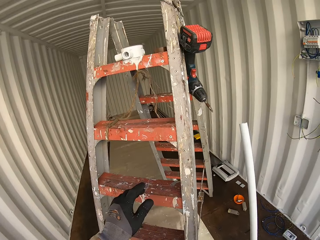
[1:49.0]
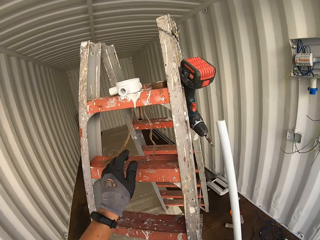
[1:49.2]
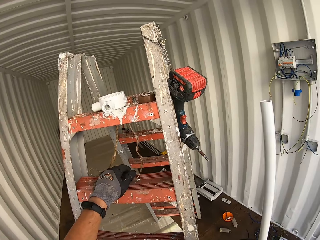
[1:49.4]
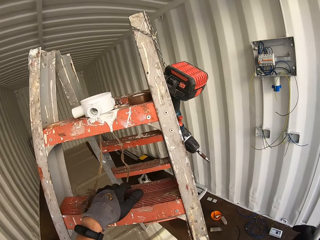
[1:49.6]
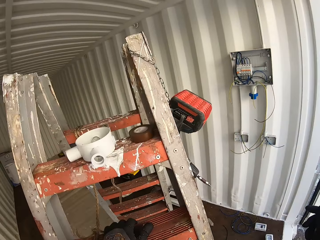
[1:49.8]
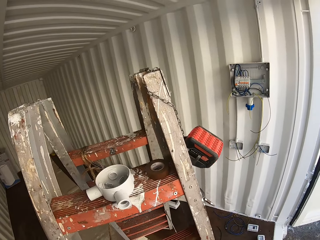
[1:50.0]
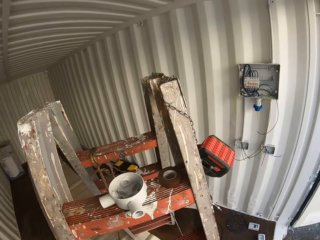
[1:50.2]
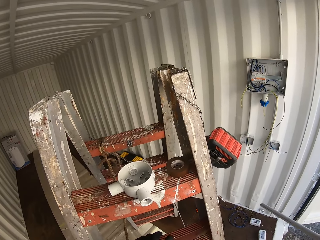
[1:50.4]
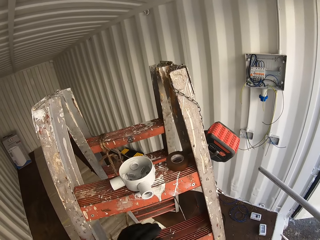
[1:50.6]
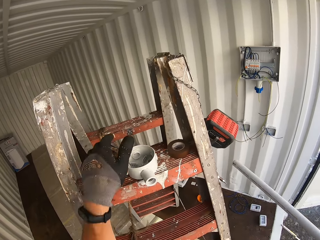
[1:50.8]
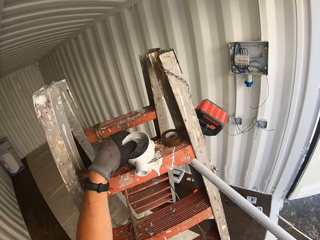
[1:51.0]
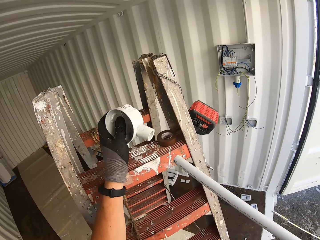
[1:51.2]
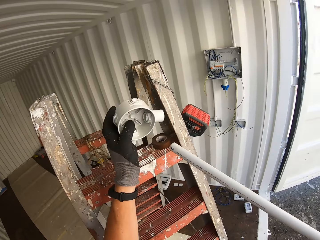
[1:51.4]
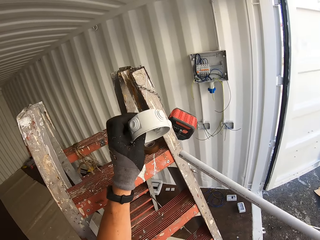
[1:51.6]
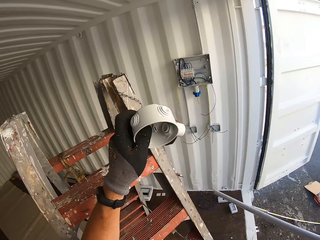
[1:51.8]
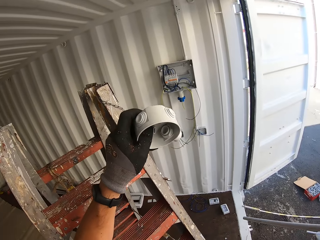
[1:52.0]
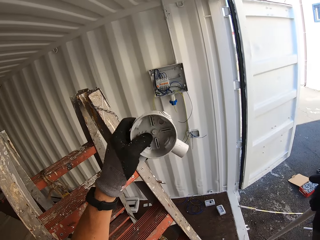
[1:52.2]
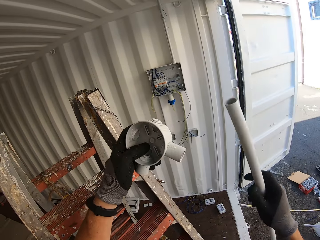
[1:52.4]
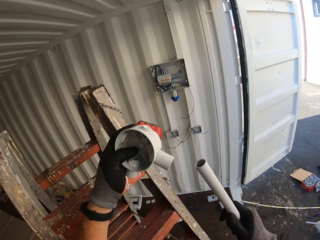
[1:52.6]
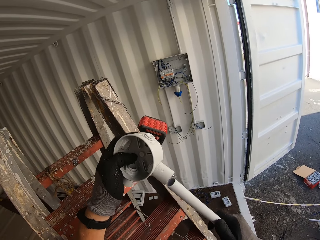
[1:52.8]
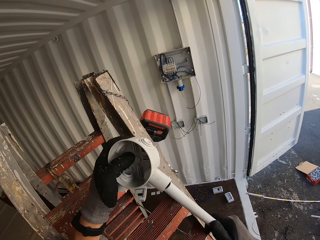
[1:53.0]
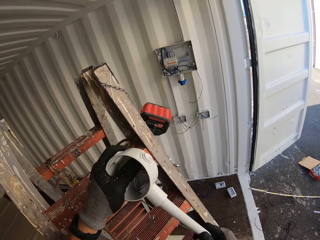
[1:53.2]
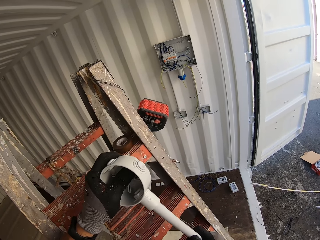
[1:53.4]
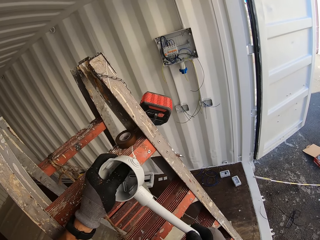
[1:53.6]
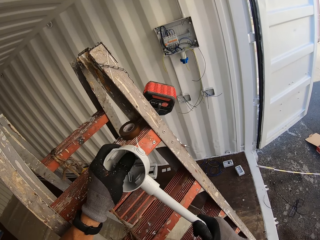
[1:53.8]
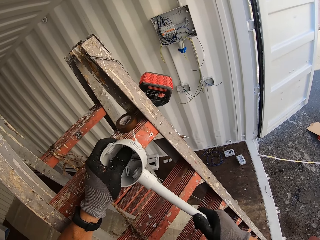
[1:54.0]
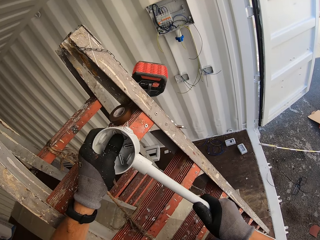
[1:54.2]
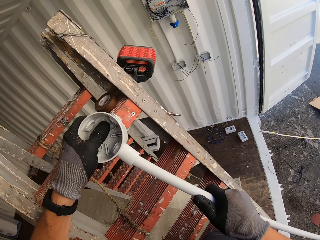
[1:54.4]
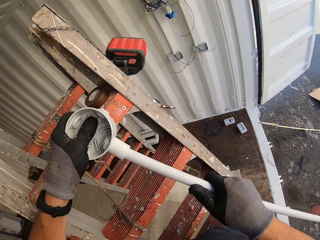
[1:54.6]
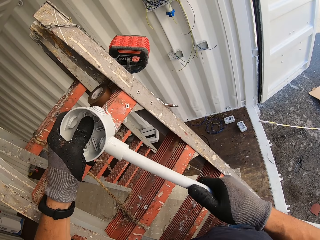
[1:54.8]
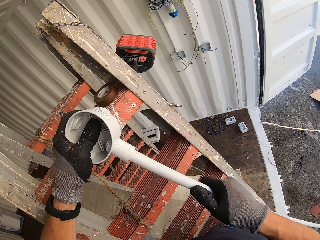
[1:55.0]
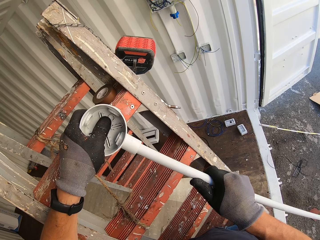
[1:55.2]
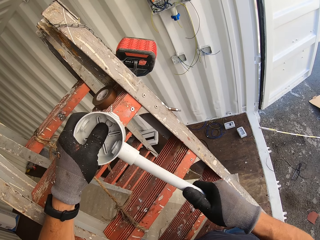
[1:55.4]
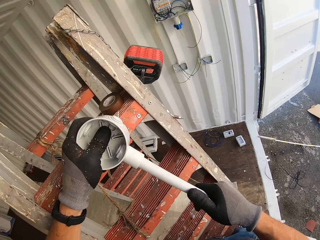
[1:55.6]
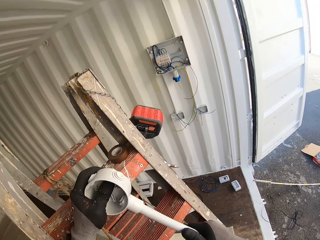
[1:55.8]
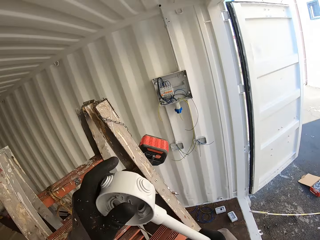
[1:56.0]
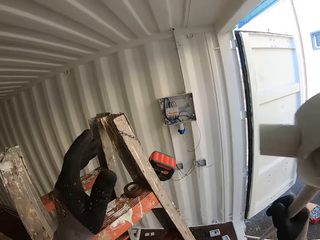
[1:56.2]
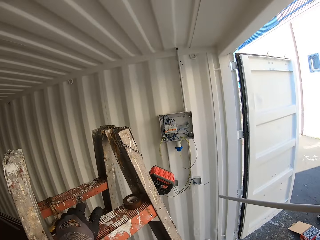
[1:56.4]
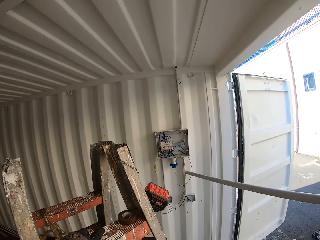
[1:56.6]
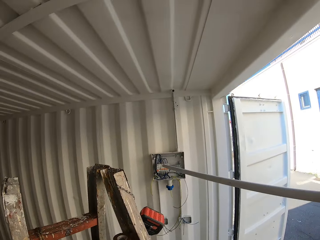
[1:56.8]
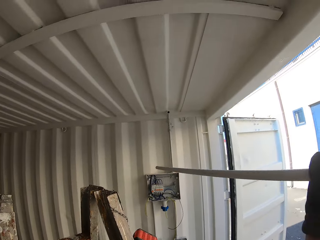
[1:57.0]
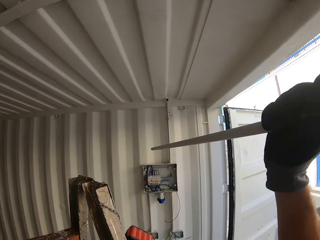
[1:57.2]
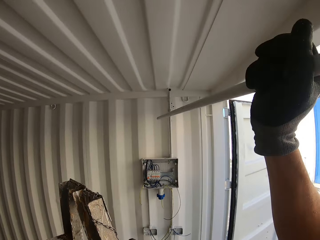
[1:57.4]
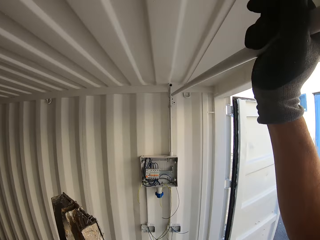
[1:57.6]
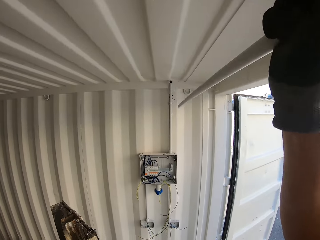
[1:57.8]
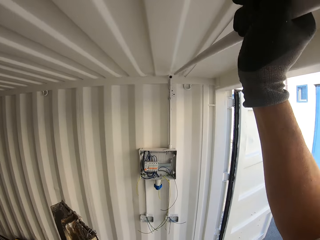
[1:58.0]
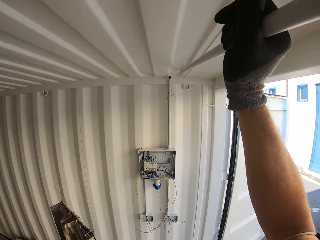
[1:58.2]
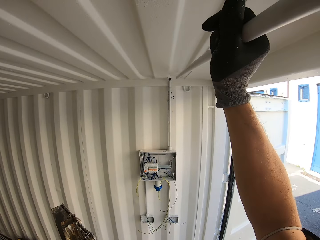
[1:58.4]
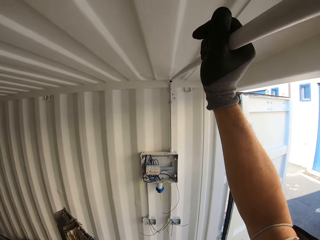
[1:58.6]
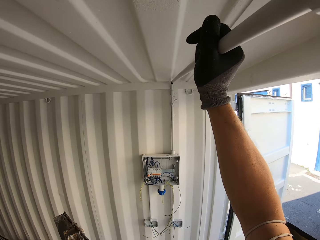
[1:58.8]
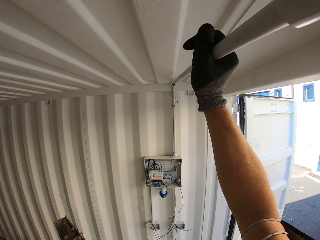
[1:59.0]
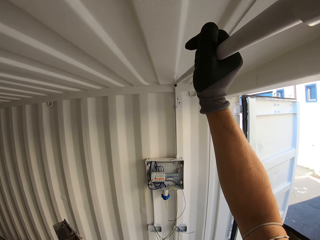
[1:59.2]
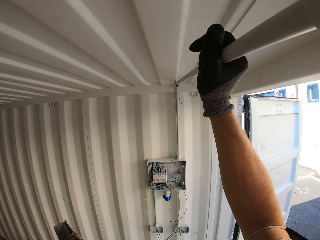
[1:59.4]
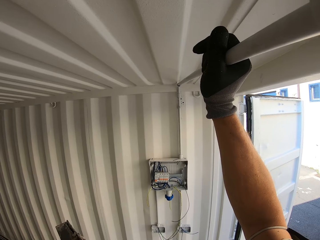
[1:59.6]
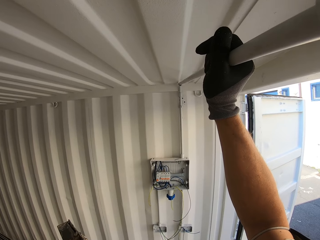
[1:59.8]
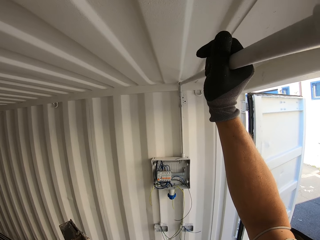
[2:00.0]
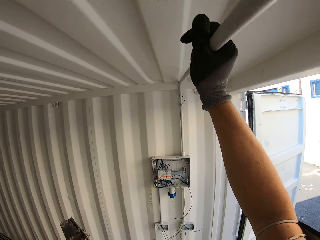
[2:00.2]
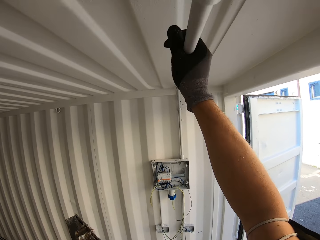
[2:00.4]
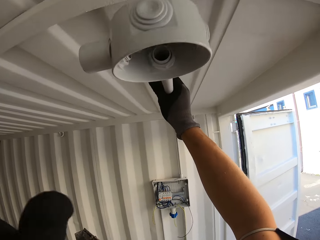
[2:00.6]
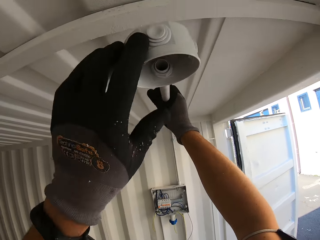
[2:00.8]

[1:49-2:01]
The camera wearer climbs a ladder with the conduit pipe. They hold the conduit pipe. They take a plastic electrical wire junction box or round box from the ladder. They insert the conduit pipe inside the round box. They fix the wire tube on the plastic electrical wire junction box. They lift the conduit pipe up. They connect the conduit pipe to the joint on the wall. They fix the wire tube on the roof.

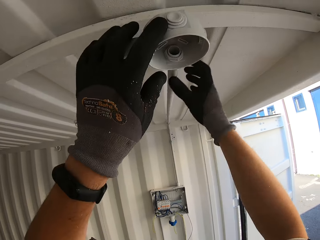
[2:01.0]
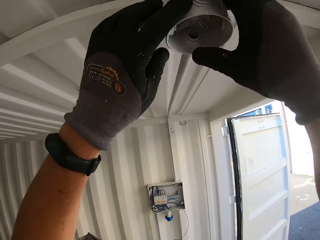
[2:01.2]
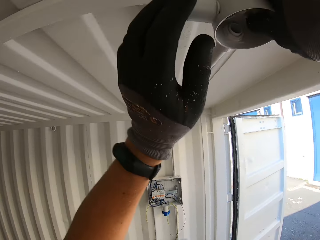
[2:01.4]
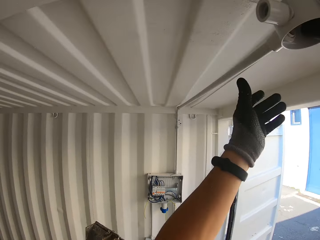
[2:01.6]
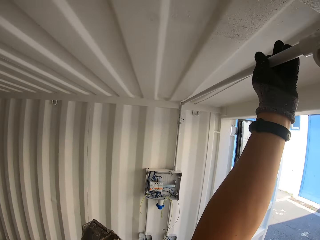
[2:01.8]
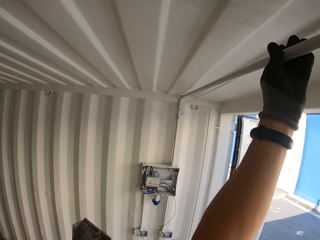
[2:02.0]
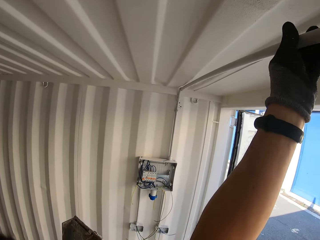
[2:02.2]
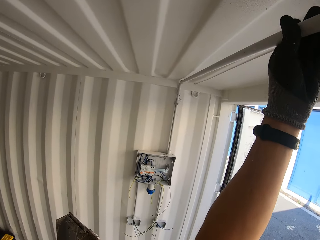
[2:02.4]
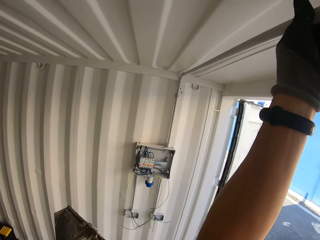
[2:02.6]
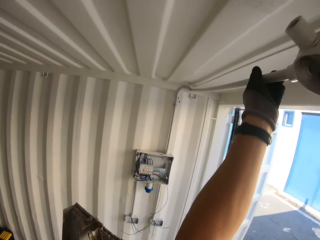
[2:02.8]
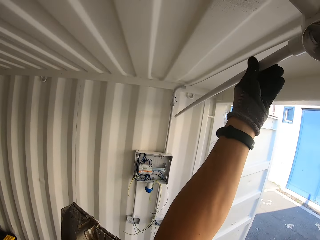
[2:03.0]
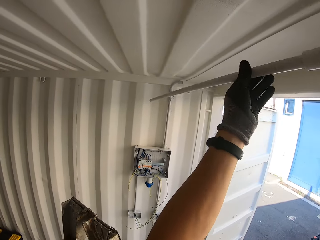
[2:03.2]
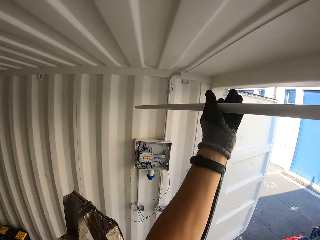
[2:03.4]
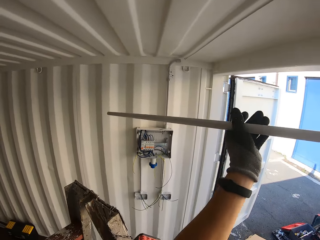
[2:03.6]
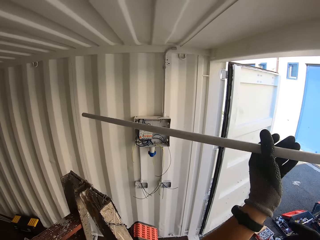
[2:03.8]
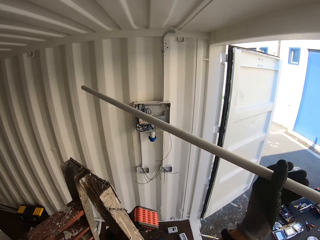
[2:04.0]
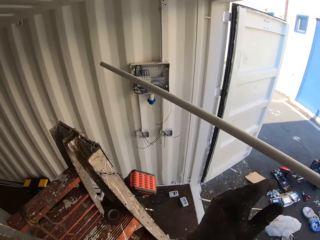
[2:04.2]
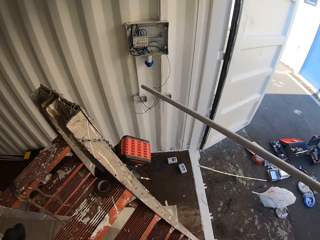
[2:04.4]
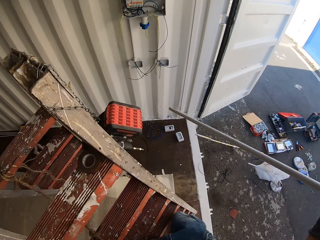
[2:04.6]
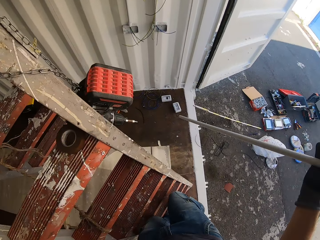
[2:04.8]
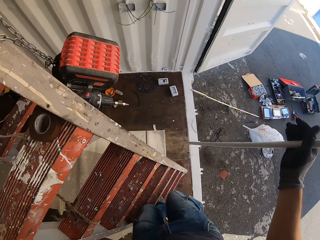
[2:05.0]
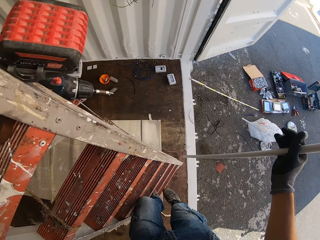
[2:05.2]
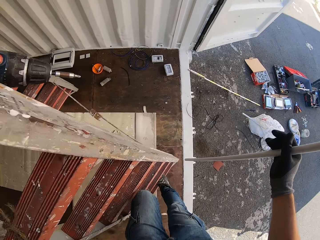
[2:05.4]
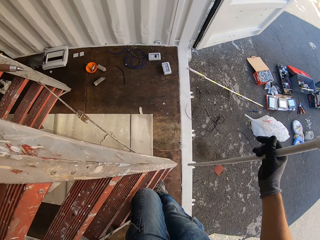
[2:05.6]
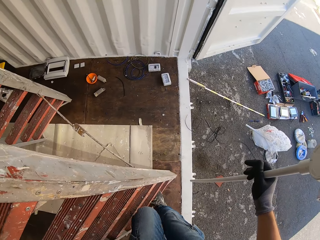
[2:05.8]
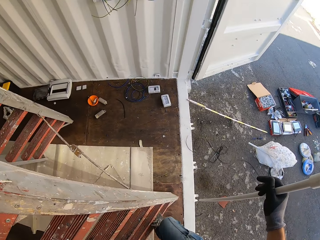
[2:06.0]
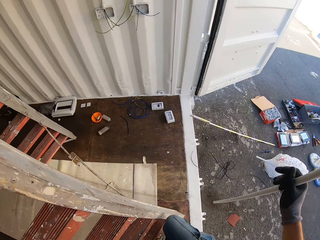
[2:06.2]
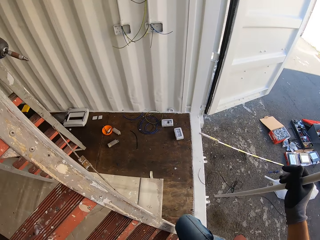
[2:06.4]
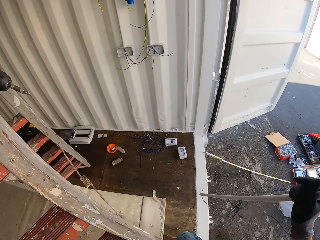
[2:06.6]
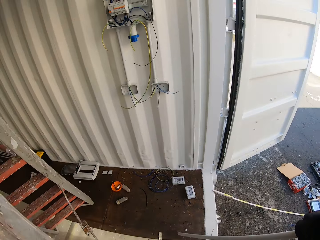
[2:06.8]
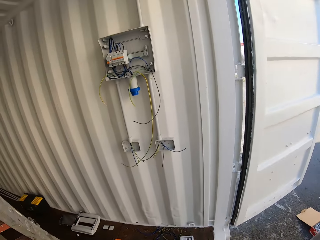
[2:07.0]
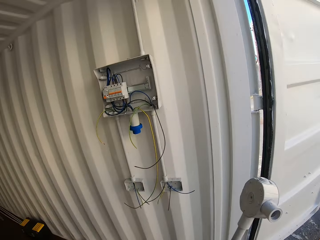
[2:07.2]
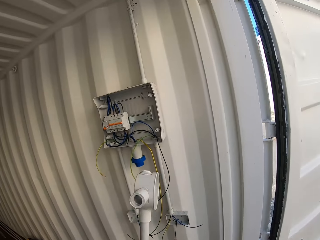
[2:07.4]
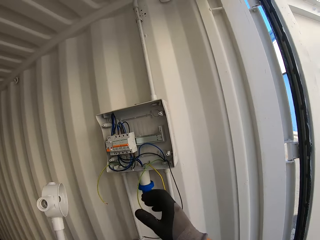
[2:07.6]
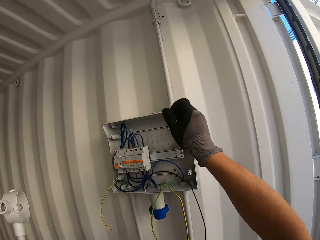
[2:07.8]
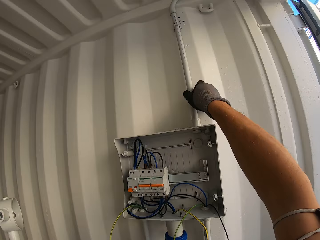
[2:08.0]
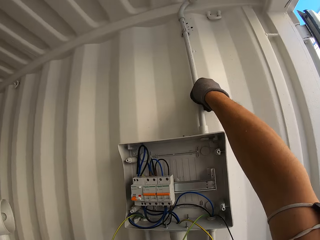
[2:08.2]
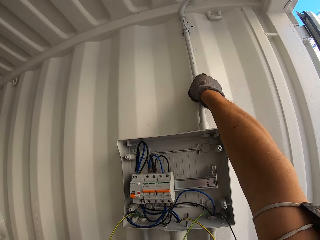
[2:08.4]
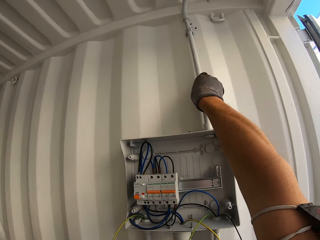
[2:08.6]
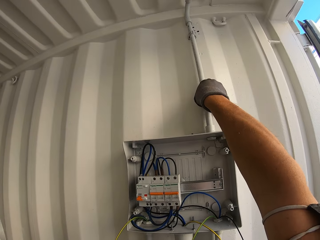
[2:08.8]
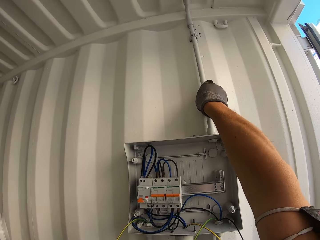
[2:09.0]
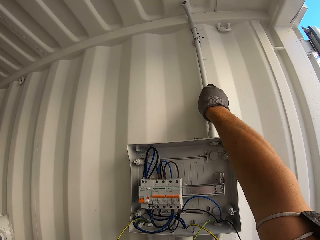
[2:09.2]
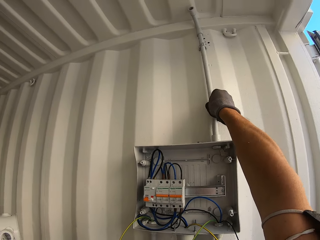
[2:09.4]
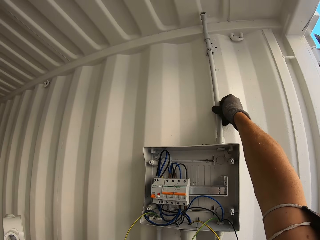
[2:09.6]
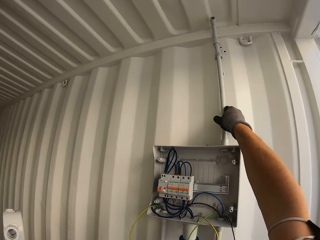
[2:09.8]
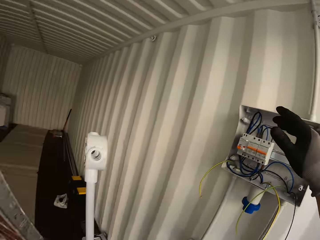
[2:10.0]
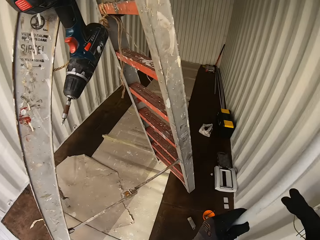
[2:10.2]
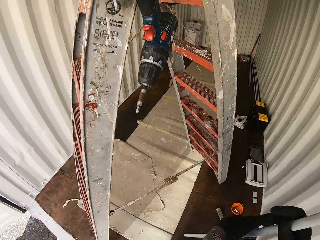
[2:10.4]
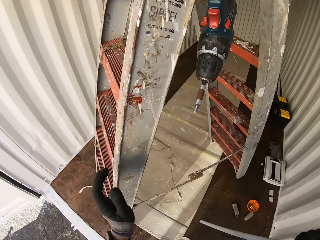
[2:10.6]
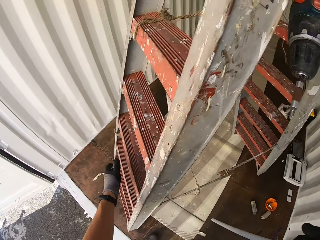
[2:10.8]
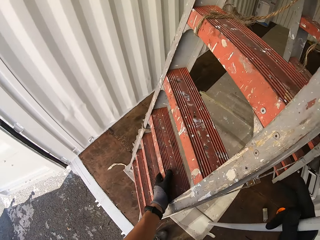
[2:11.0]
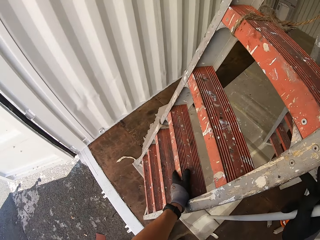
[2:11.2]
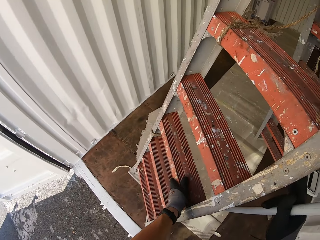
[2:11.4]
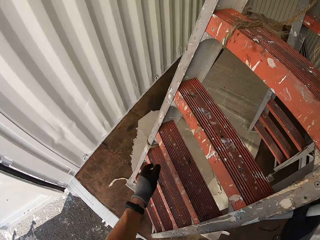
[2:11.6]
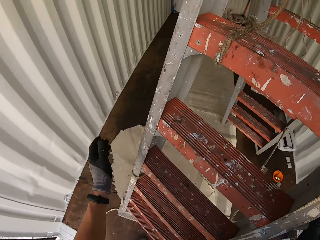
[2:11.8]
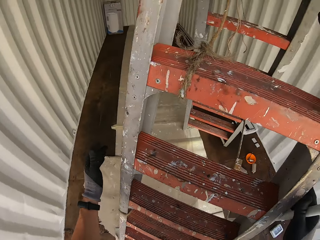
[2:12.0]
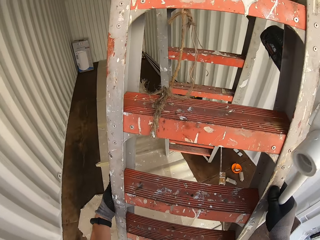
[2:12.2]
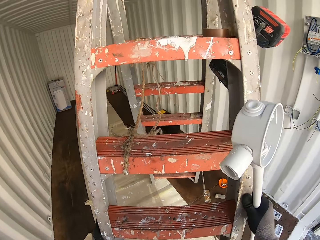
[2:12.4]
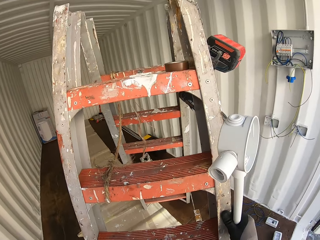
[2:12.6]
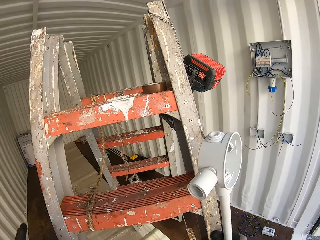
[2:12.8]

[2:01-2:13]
The camera wearer disconnects the conduit from the joint on the wall. They hold the conduit pipe. They go down the ladder with the conduit pipe. They adjust the conduit pipe on the wall. They twist the wire tube on the wall. They hold the conduit pipe.
